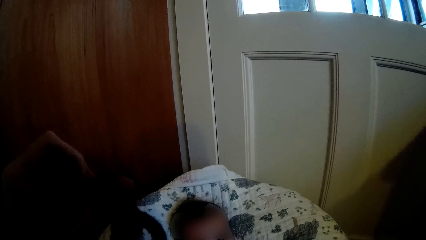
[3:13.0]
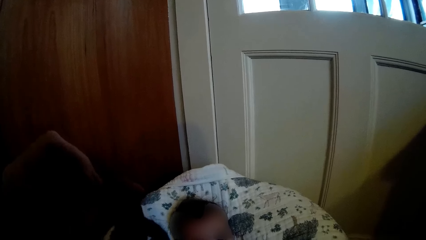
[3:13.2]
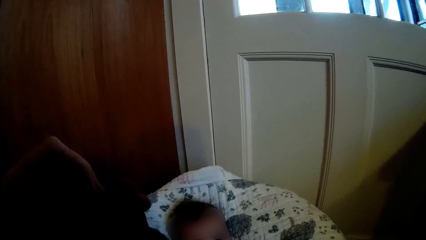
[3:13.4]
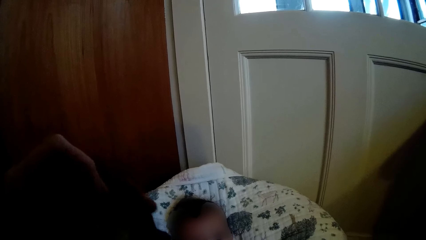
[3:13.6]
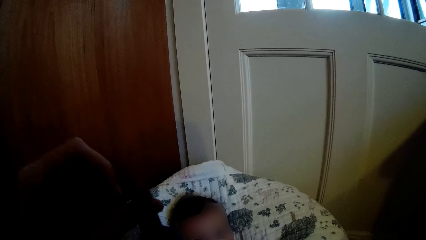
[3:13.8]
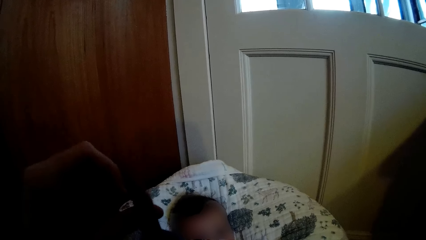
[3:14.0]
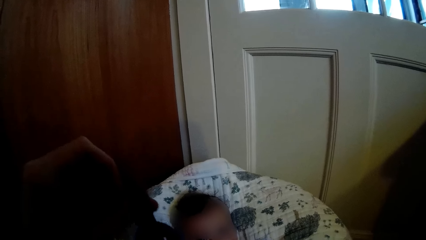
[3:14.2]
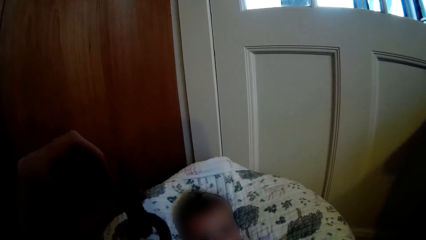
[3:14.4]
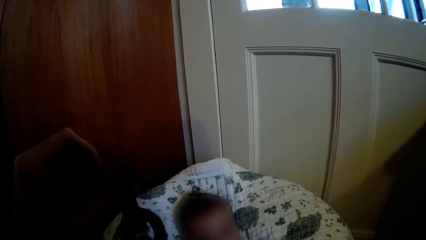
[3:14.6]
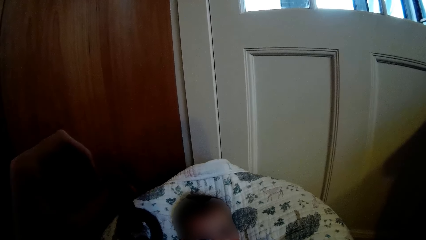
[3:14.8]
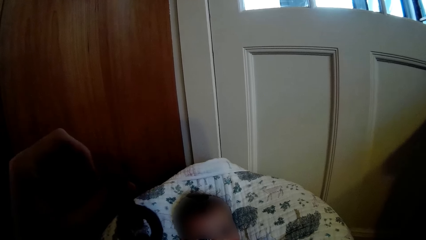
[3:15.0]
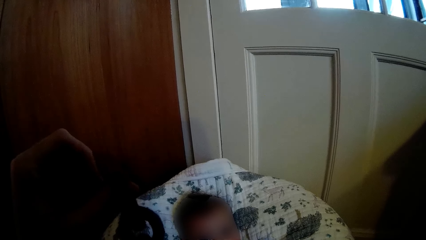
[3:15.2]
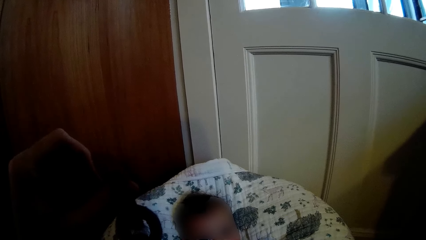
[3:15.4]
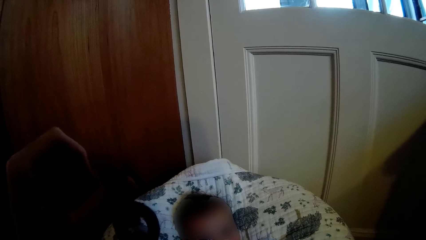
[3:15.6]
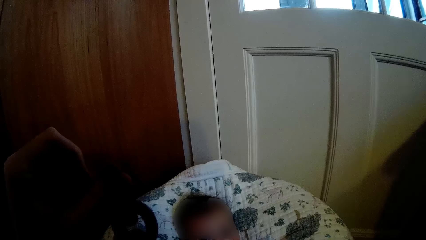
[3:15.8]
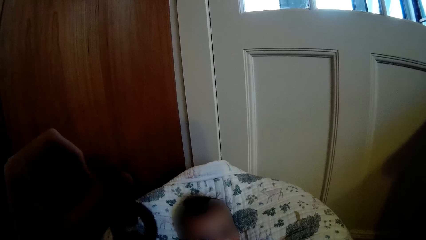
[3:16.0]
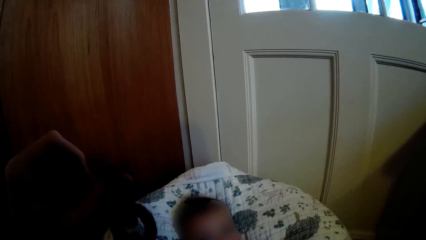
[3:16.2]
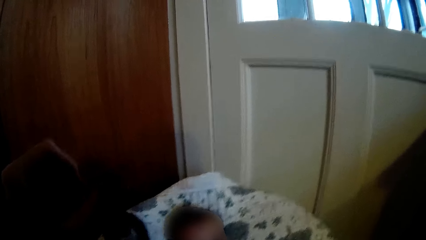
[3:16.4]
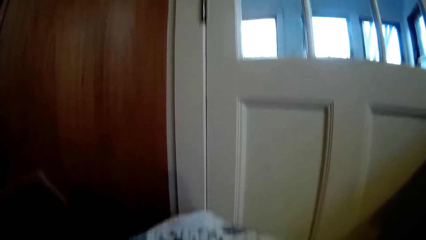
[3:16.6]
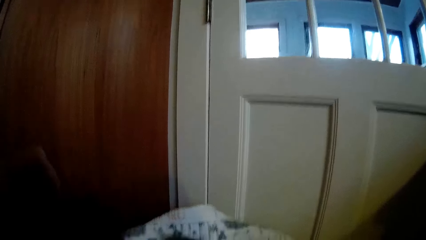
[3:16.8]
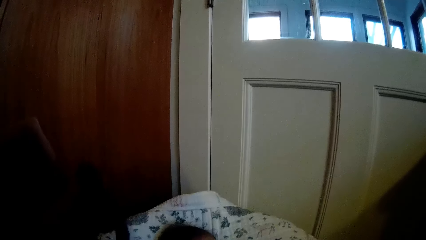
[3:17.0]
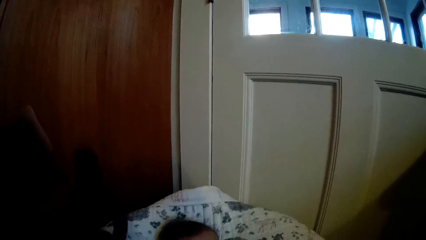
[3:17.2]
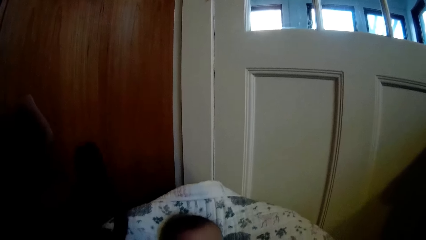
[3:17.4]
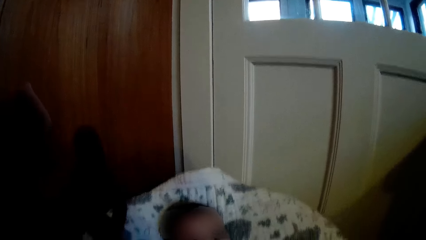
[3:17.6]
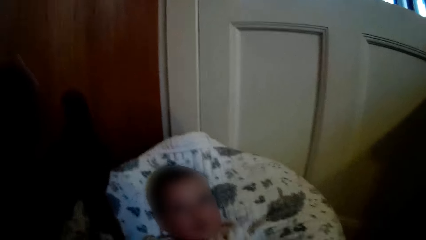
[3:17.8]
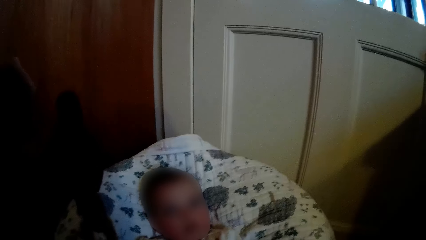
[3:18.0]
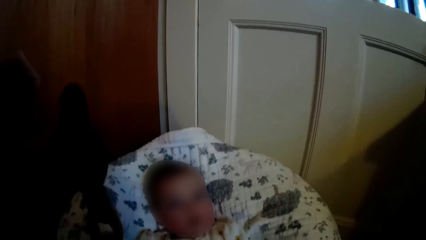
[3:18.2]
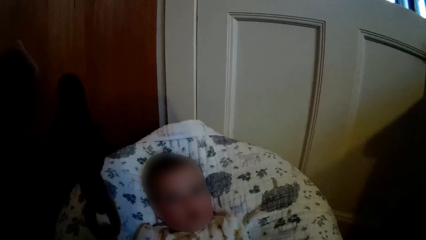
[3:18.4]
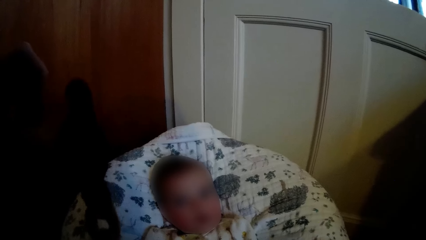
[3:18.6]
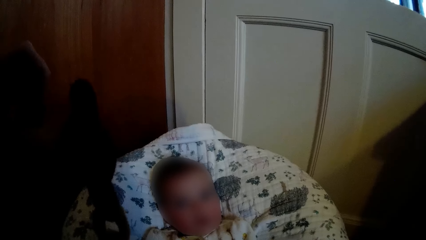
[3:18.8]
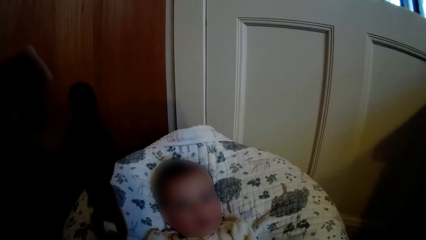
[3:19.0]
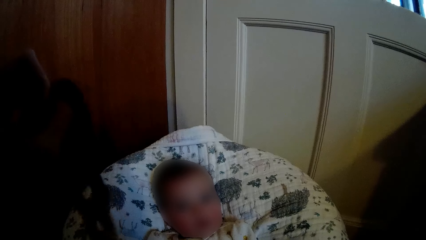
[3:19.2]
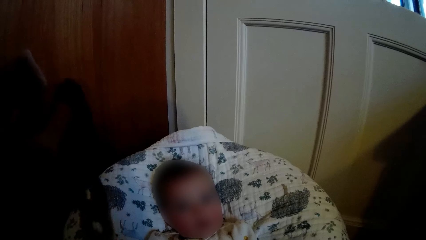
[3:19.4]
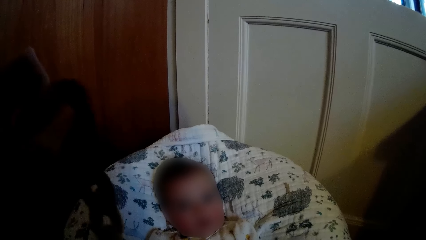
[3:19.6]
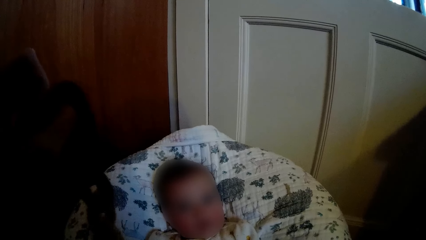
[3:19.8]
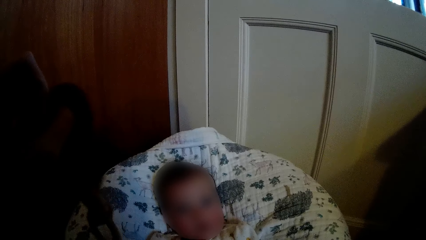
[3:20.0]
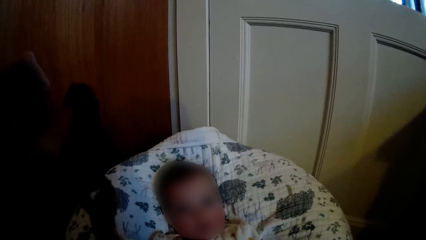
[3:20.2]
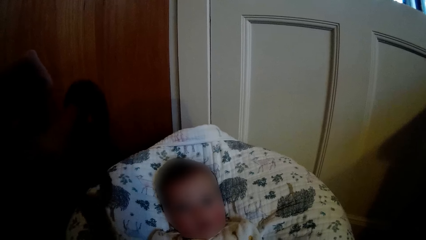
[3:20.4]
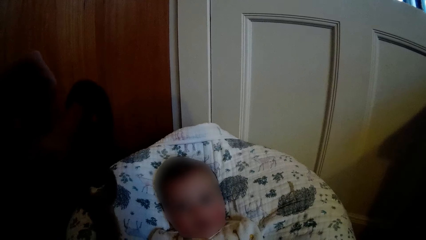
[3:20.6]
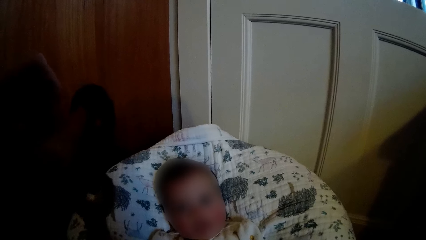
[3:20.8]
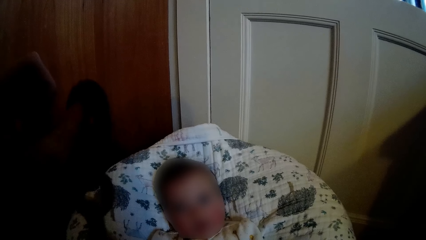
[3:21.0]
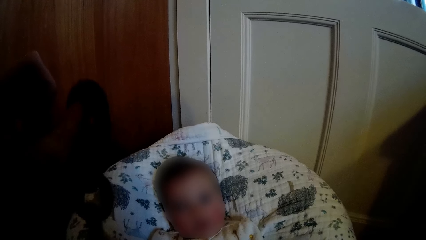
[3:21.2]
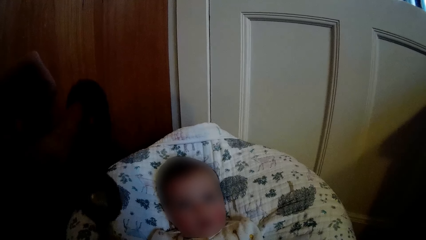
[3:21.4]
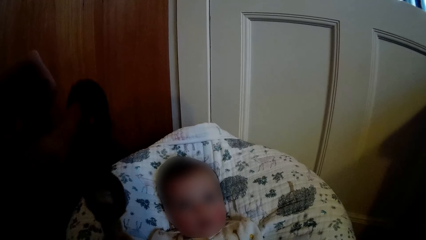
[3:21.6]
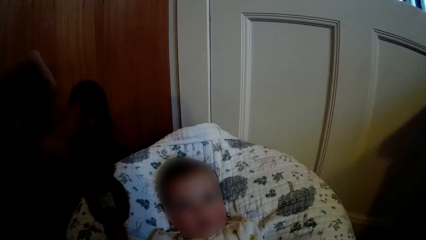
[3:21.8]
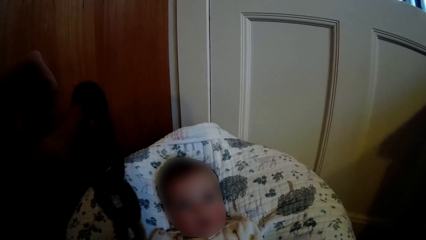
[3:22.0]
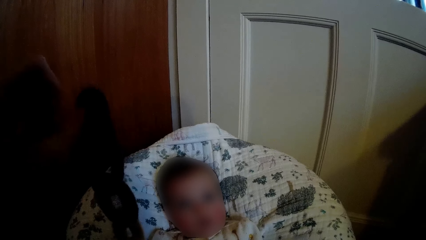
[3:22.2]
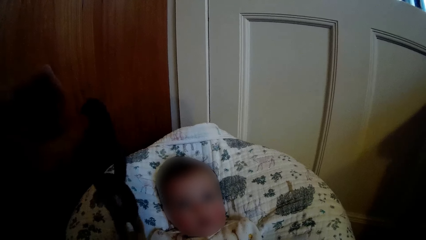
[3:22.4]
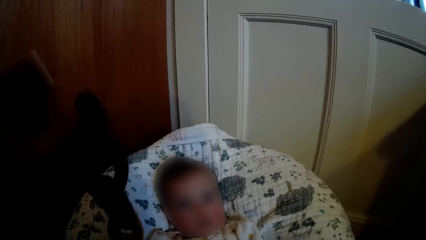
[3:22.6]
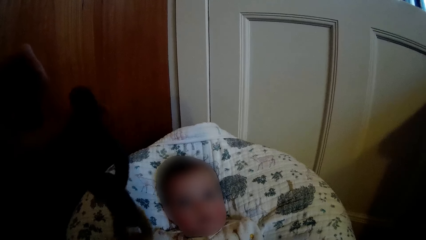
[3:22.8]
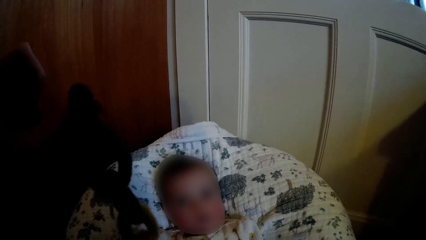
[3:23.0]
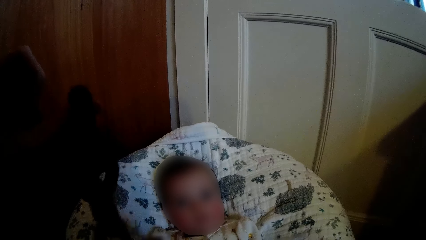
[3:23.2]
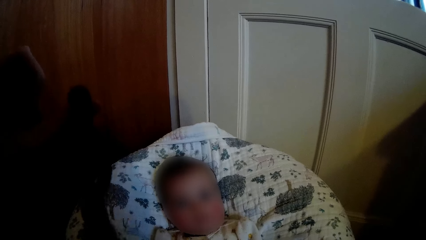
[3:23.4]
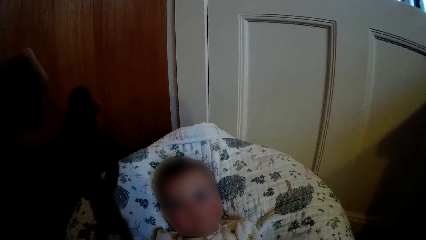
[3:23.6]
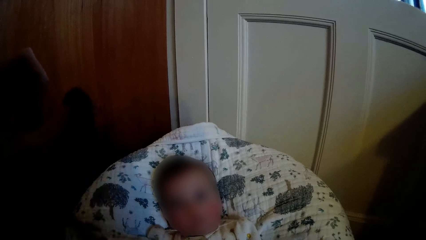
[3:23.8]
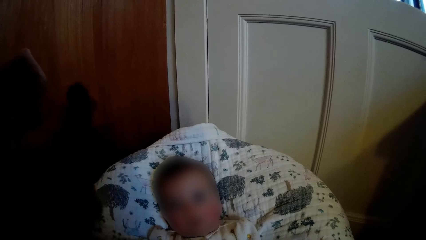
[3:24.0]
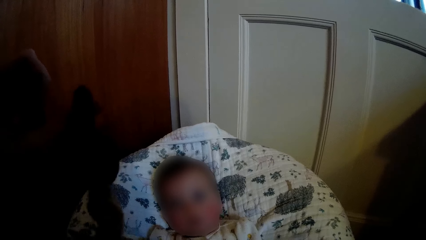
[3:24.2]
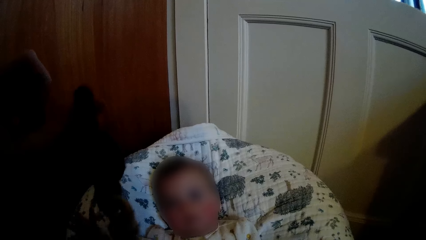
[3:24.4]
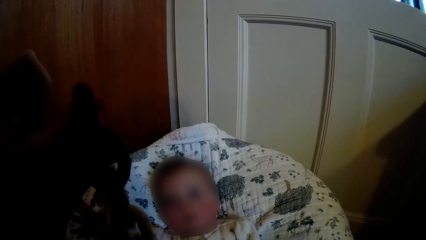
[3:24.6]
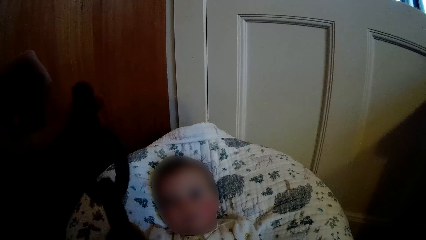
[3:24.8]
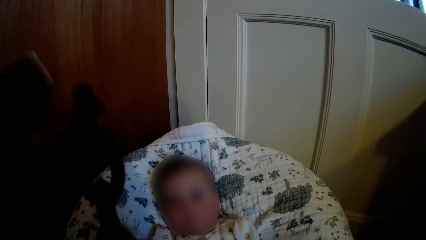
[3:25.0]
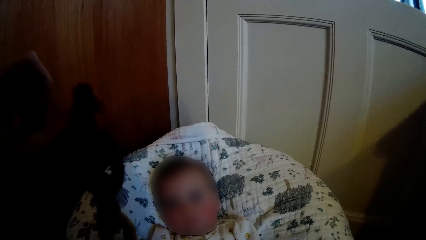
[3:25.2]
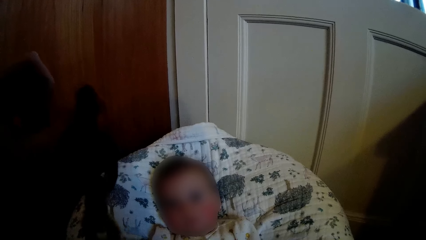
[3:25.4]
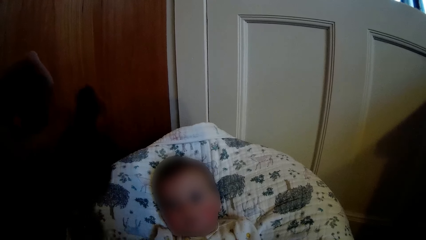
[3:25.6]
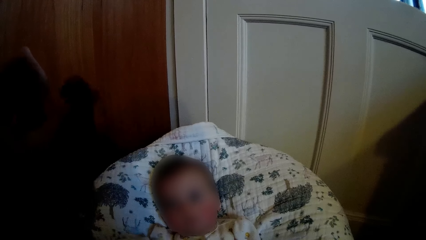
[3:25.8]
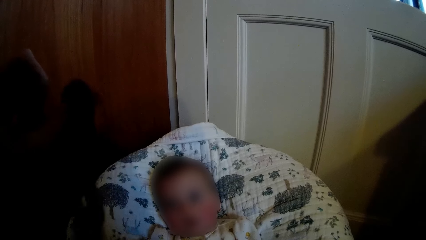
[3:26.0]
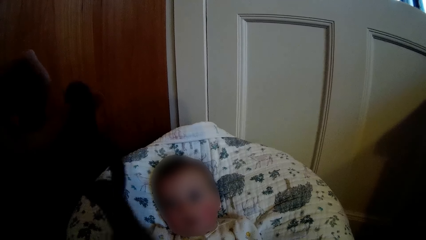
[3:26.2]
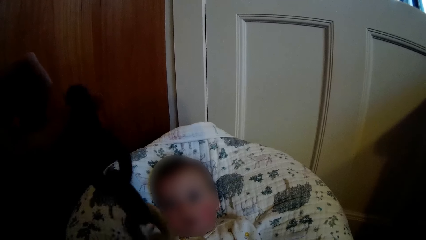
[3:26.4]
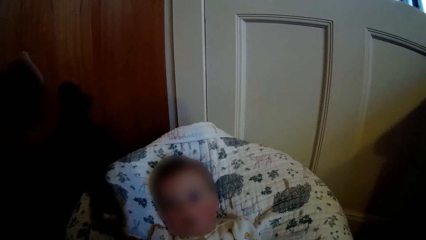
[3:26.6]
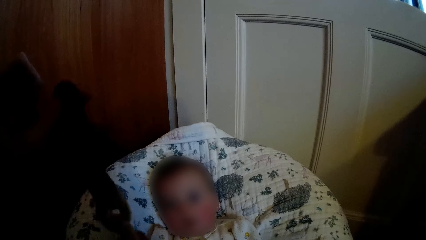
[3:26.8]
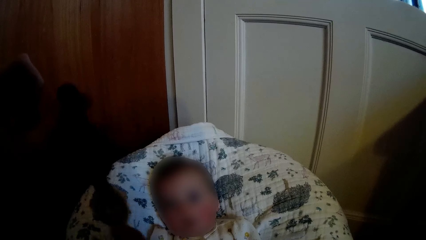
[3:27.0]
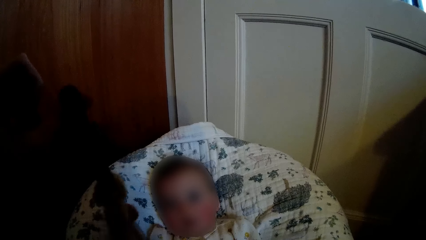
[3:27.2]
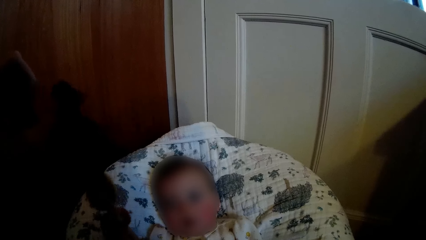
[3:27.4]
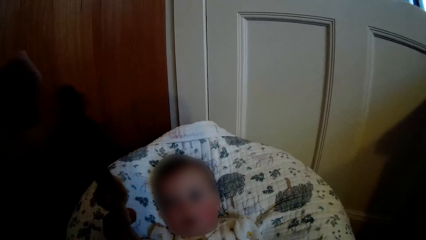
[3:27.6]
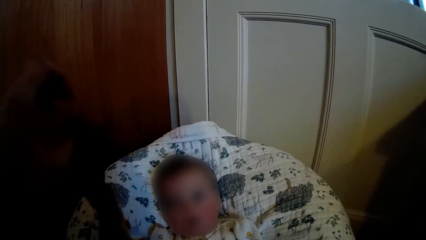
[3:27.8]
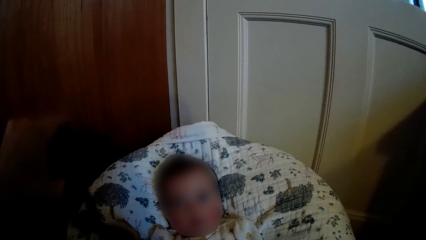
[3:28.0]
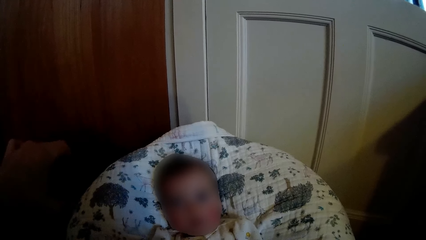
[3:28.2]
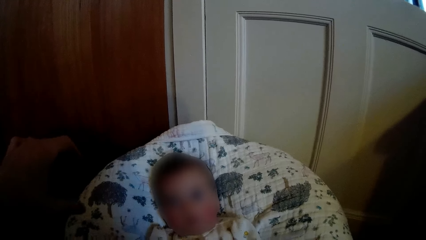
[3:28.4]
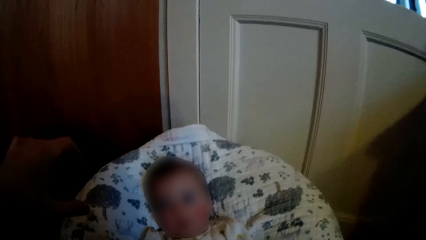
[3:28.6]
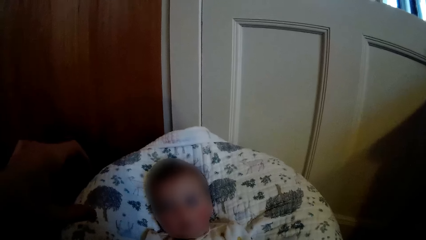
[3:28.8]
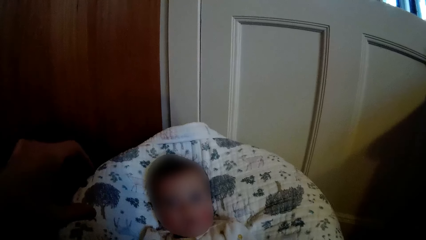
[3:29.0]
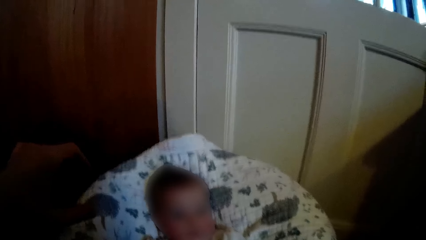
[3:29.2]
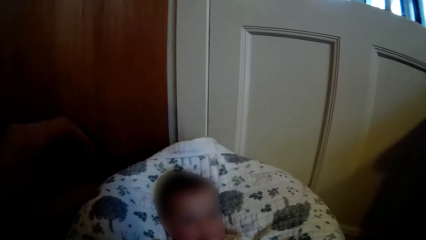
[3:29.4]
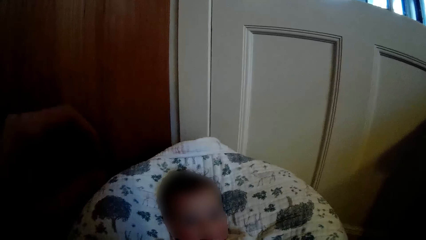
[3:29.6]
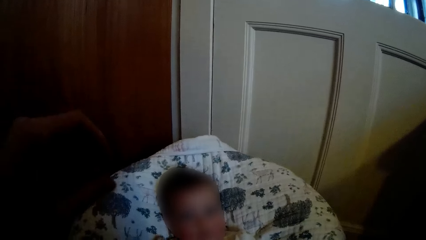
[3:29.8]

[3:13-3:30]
The baby plays with the toy in the camera wearer's right hand with his right hand.
